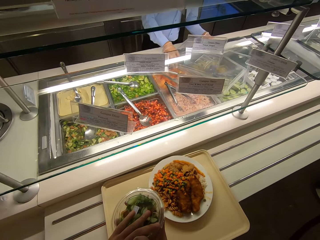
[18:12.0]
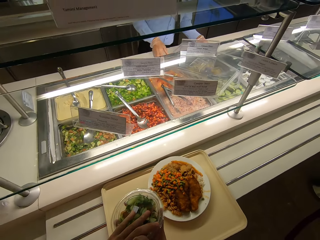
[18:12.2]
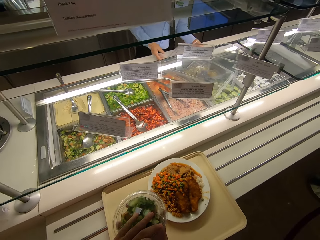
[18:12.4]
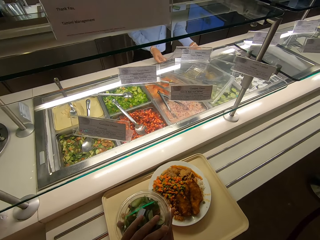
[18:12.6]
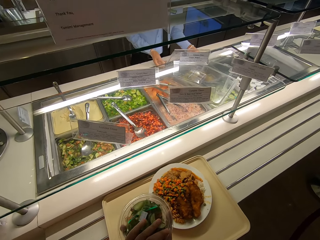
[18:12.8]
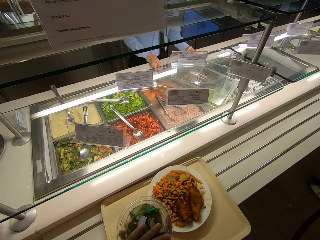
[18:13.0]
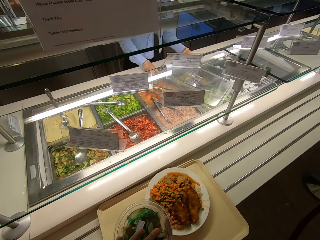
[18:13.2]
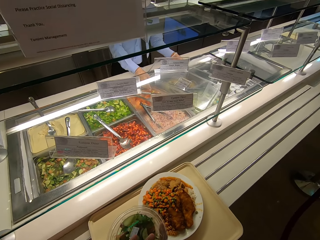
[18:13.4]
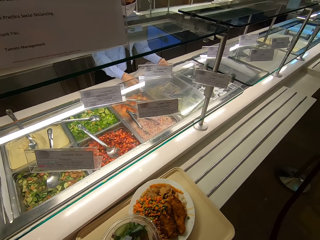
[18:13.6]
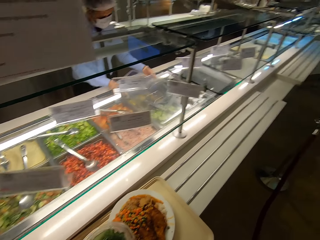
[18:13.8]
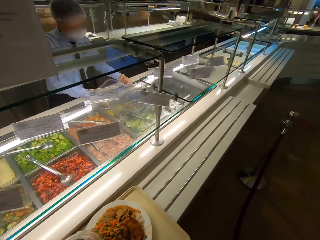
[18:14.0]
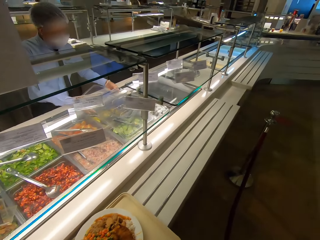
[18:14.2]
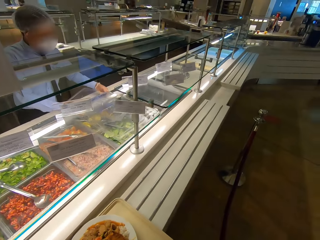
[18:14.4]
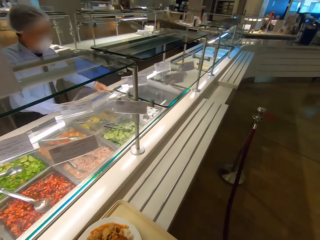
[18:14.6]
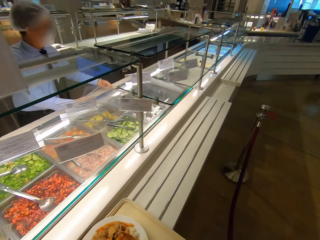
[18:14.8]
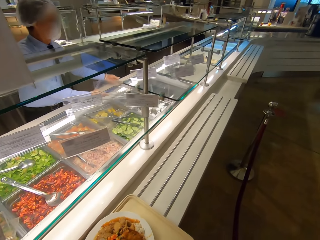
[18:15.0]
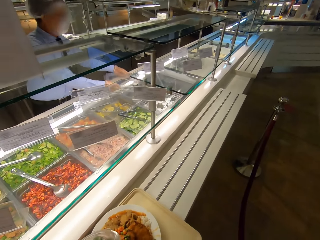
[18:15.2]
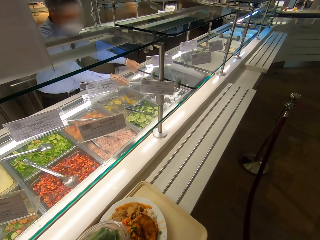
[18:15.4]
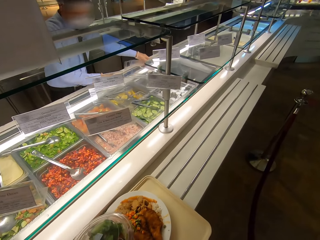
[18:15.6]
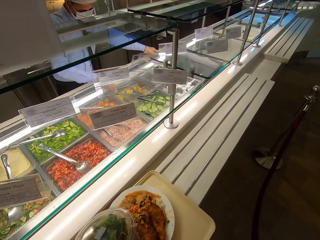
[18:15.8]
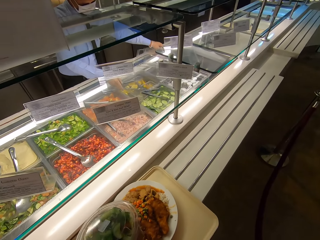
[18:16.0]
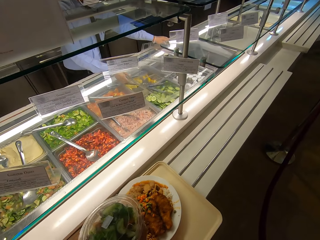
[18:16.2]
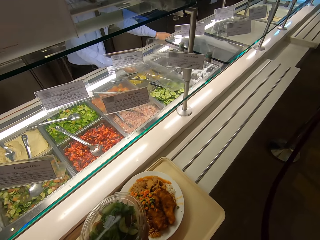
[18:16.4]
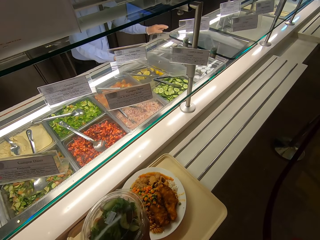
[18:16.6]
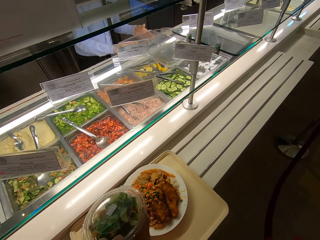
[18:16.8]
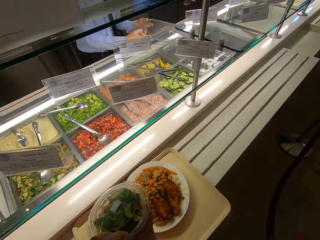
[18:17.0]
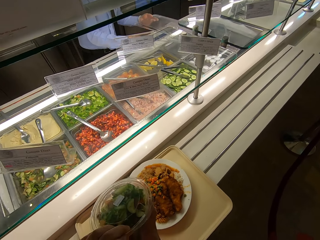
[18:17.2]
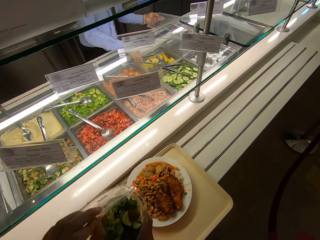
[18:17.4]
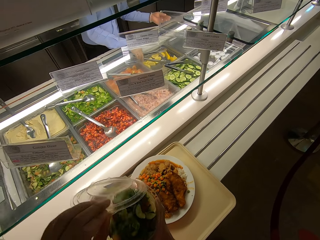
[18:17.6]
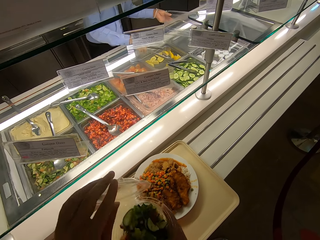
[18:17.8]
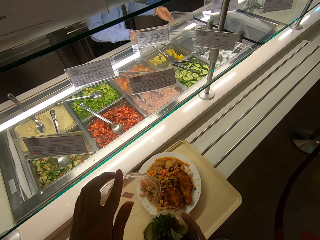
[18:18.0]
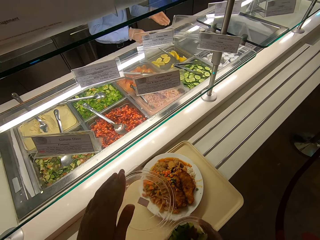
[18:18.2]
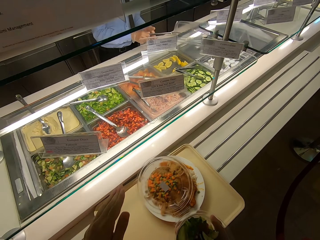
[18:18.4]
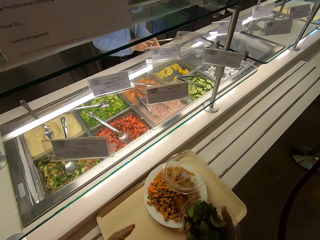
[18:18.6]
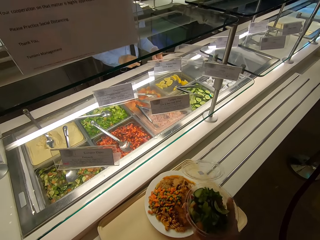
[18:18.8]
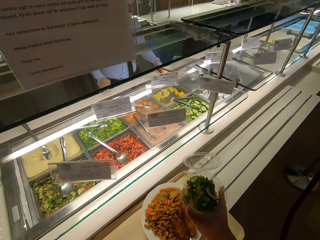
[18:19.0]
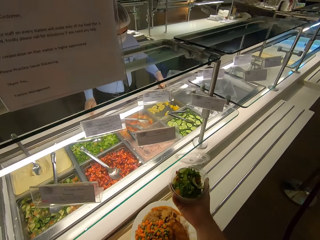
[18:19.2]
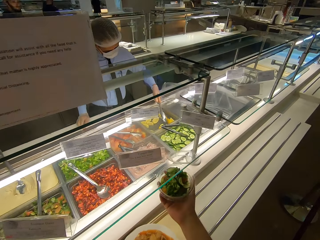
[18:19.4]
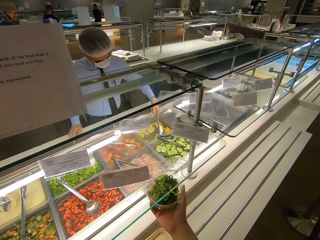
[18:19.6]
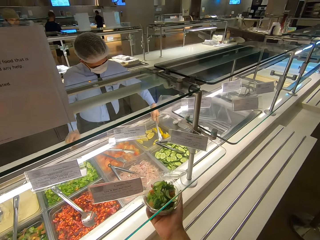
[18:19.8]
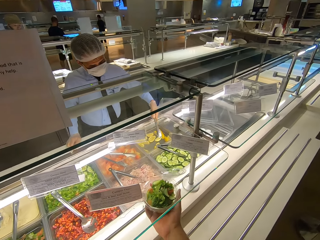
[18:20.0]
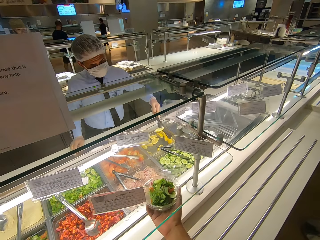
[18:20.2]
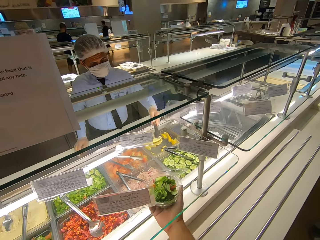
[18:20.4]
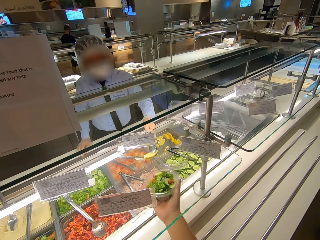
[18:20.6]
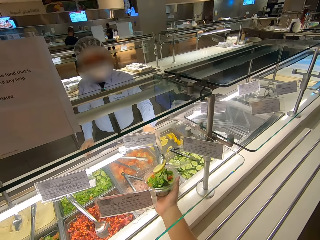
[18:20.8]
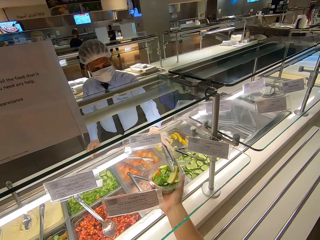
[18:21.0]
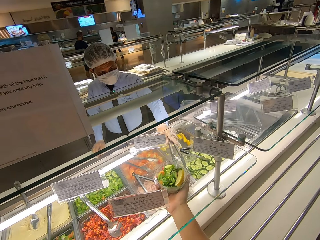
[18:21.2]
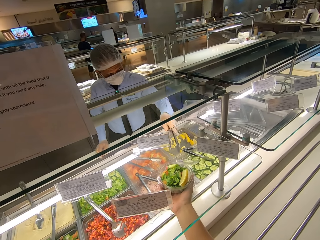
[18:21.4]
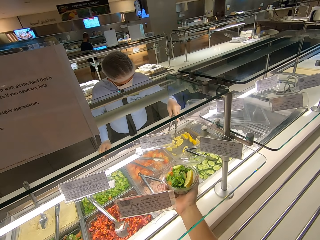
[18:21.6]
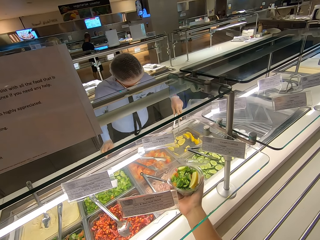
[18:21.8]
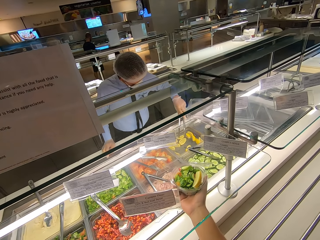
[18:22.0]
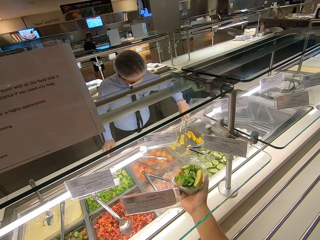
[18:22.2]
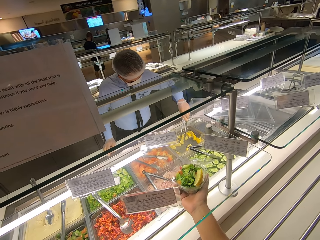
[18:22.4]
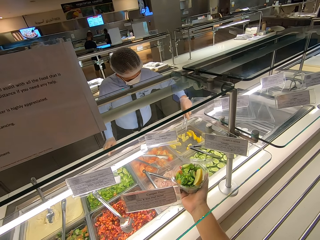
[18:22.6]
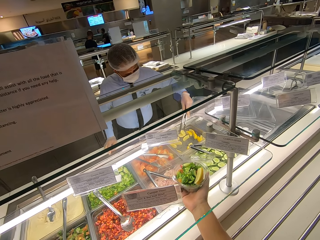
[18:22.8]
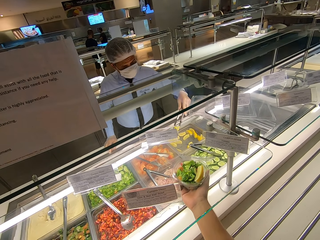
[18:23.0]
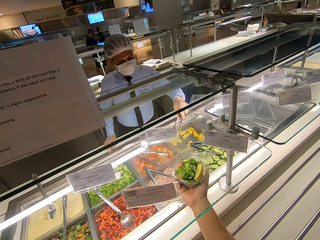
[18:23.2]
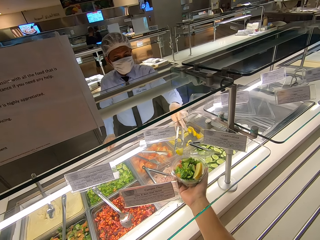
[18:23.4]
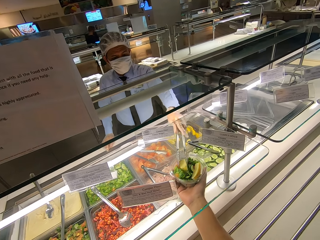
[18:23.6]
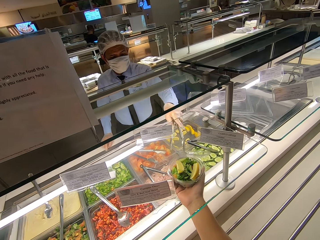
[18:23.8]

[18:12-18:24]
The camera wearer opens the tin. A server opens a buffet tray with vegetables. The camera wearer opens the salad container and extends the salad container to another server. They serve mango on the tin. The other server puts lemon pieces in the salad container.

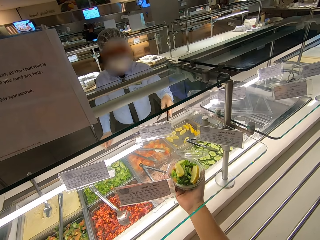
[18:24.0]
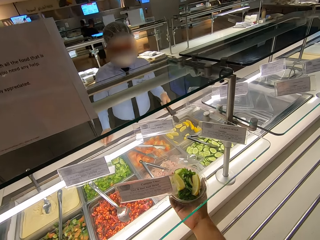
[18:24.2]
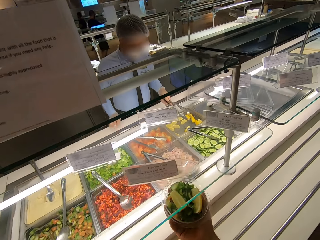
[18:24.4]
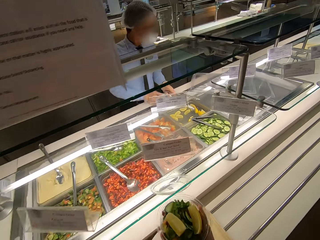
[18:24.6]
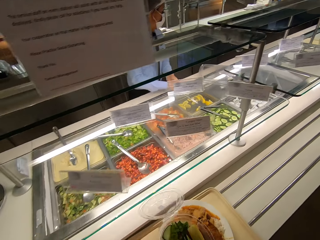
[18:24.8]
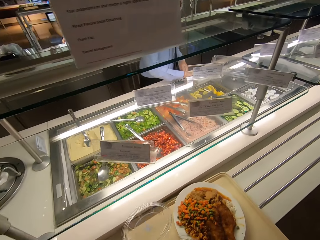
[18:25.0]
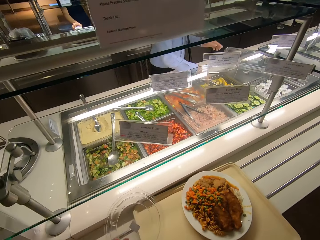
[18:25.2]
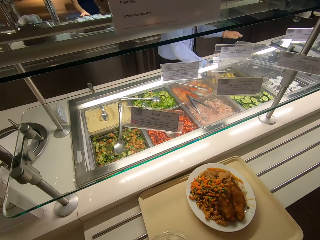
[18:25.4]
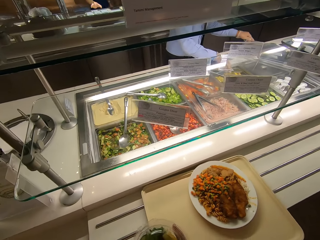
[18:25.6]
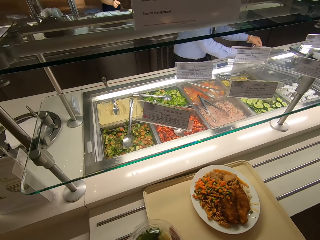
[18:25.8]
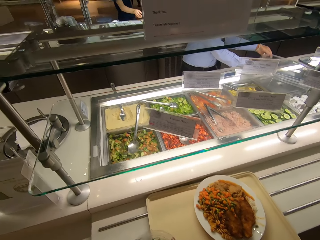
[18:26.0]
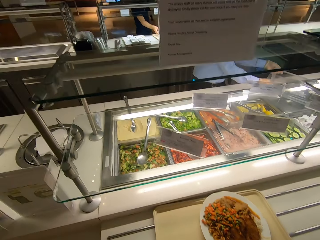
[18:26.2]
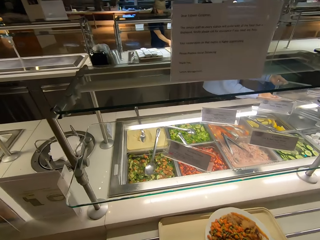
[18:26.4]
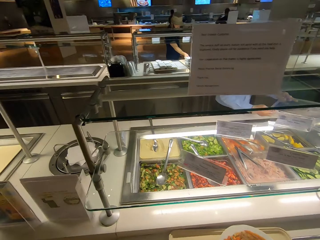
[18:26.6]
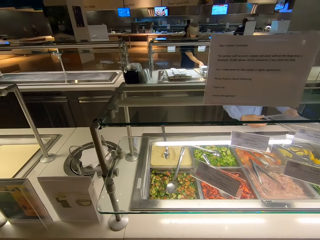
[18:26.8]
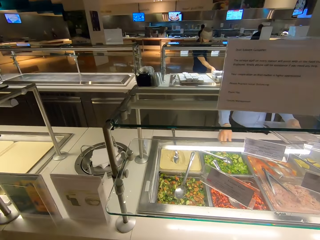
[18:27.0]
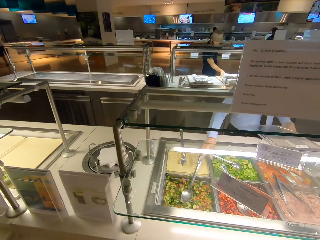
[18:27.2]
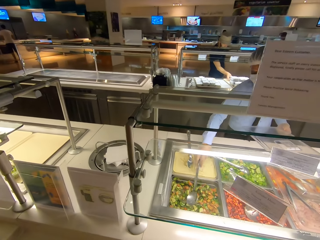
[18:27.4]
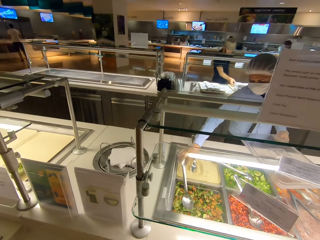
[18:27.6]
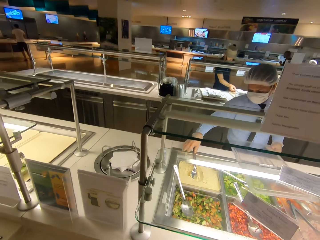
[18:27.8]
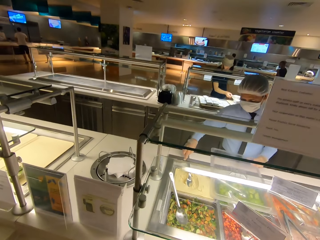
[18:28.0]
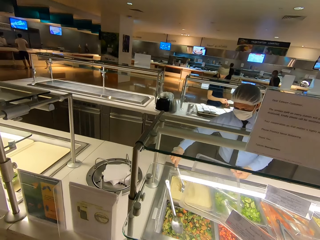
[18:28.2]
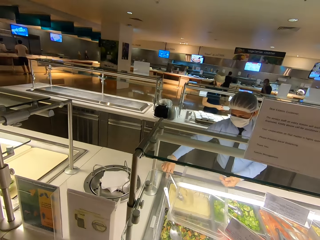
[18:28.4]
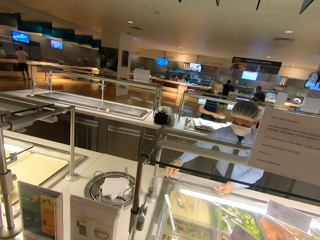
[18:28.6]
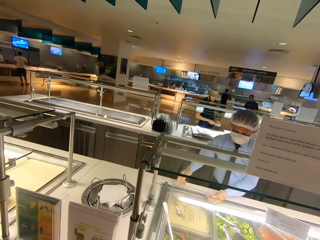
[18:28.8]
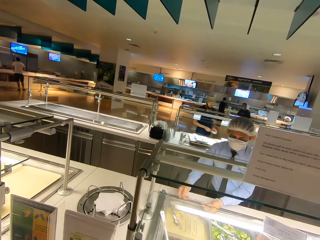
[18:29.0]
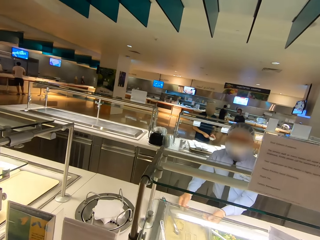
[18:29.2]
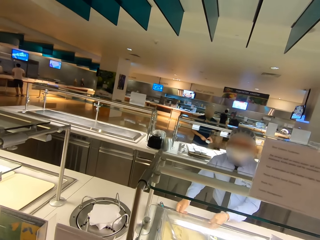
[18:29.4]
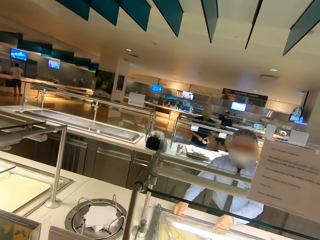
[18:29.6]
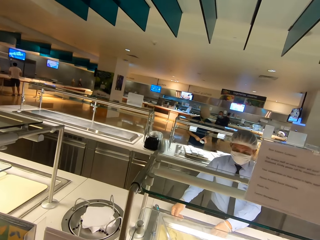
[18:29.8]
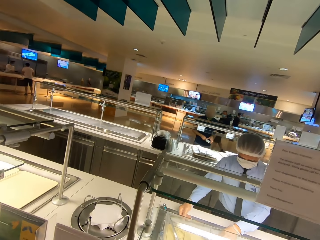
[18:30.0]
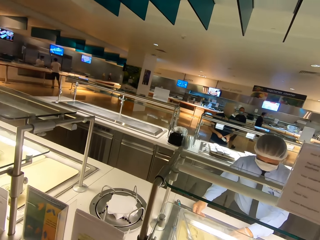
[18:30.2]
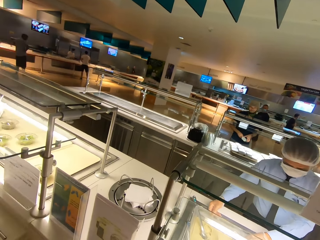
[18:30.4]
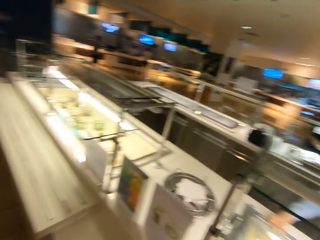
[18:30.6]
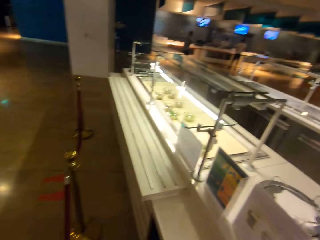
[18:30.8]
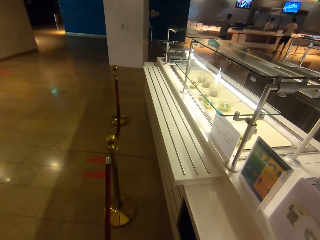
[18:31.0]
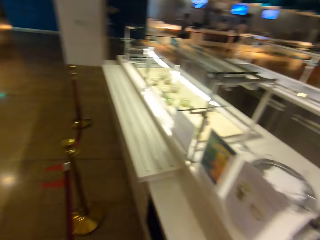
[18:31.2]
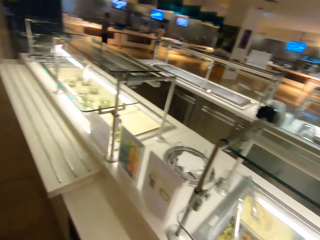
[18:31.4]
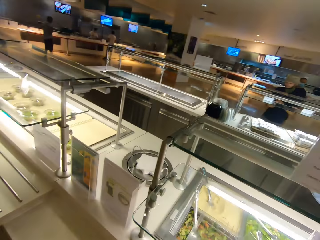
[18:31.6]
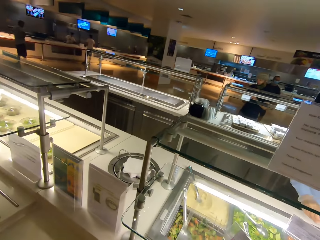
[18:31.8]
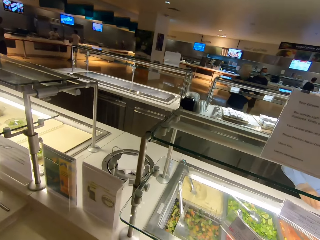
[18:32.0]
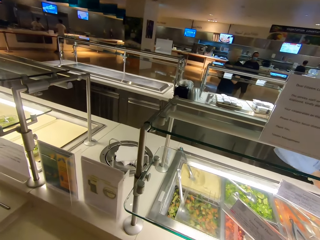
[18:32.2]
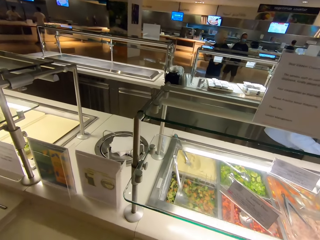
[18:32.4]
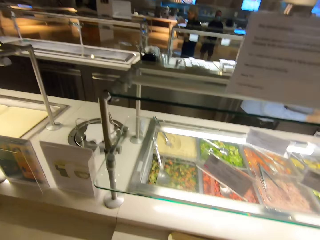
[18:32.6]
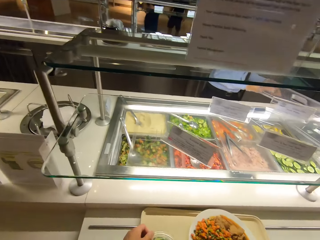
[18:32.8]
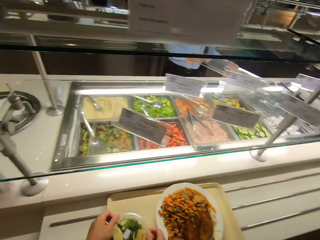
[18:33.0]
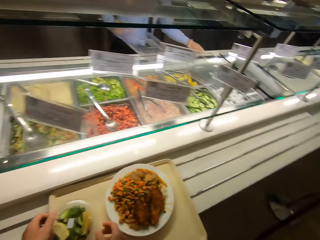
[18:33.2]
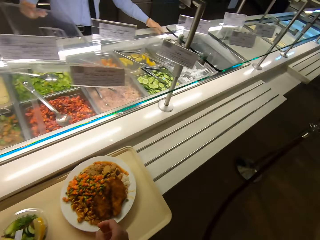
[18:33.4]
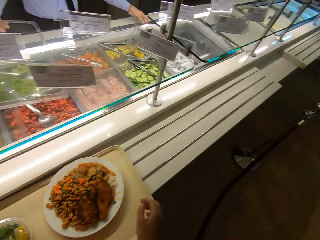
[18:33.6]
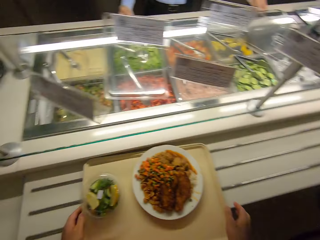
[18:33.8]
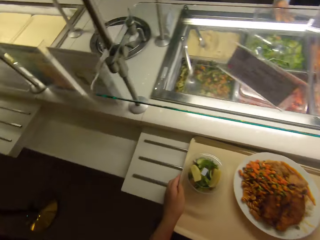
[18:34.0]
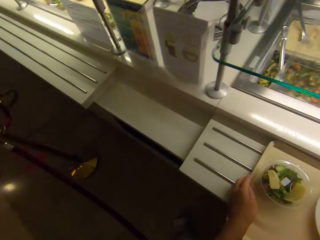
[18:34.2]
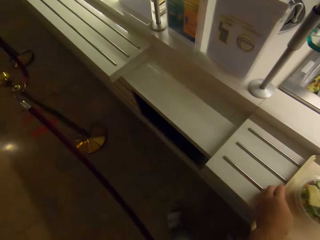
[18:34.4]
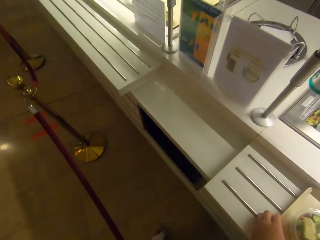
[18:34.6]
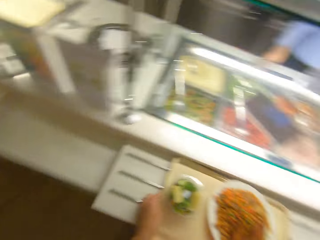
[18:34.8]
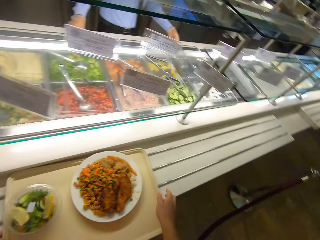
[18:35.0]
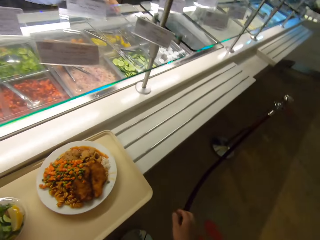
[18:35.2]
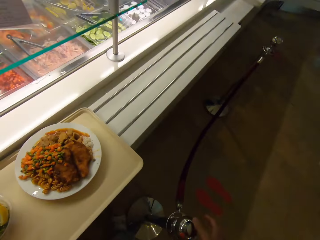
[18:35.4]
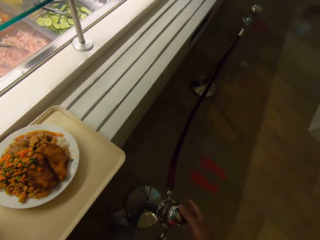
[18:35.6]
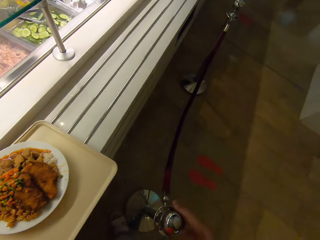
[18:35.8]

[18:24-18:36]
The camera wearer closes the salad container and looks around. A server closes the buffet tray with vegetables. The camera wearer looks around.
